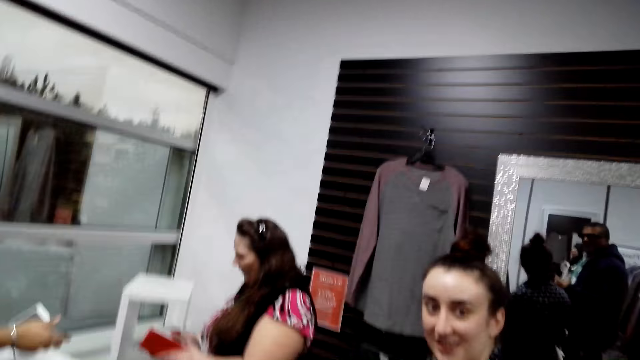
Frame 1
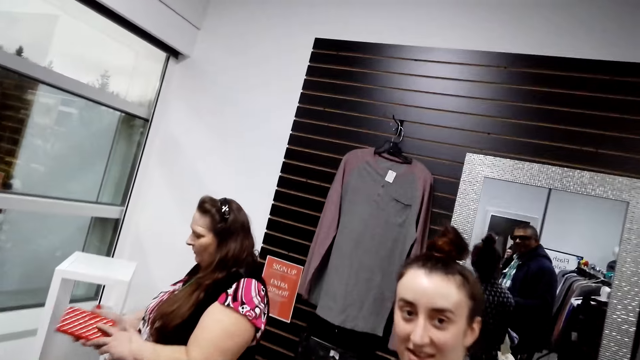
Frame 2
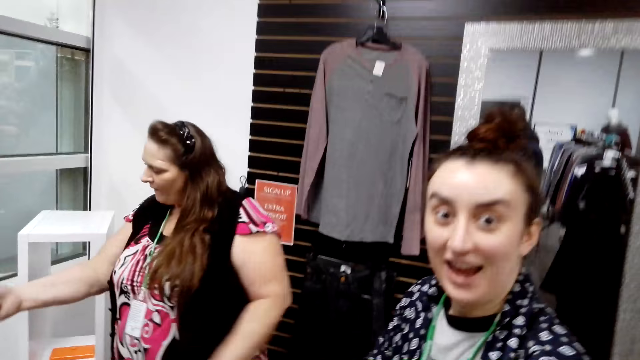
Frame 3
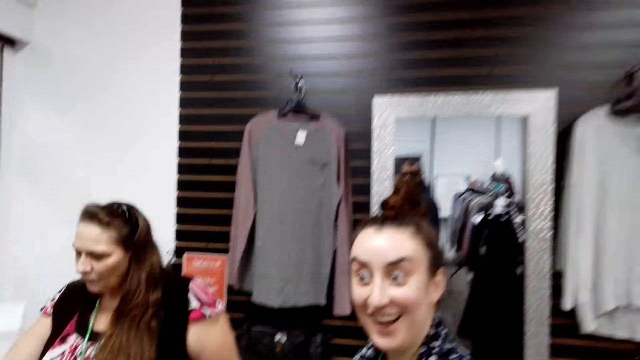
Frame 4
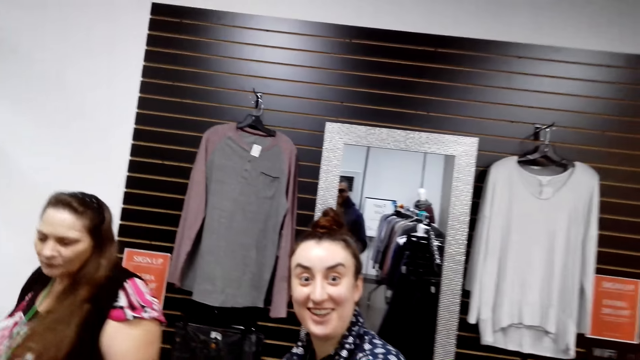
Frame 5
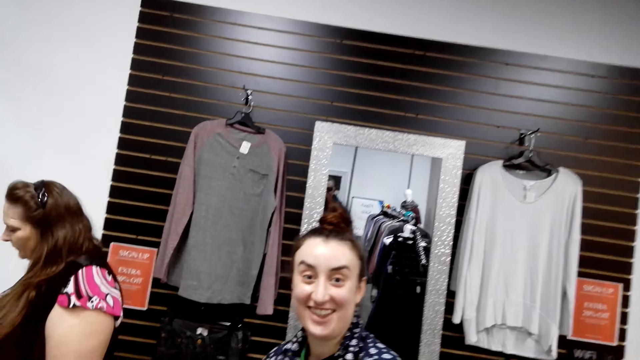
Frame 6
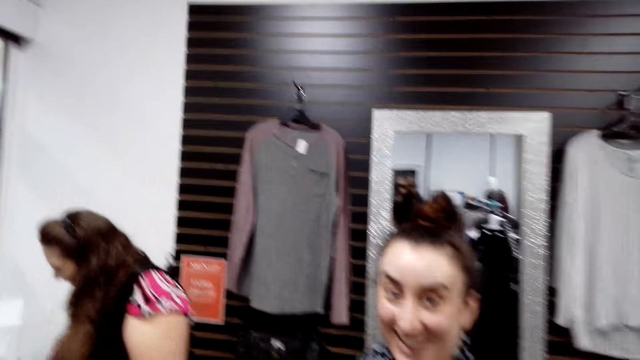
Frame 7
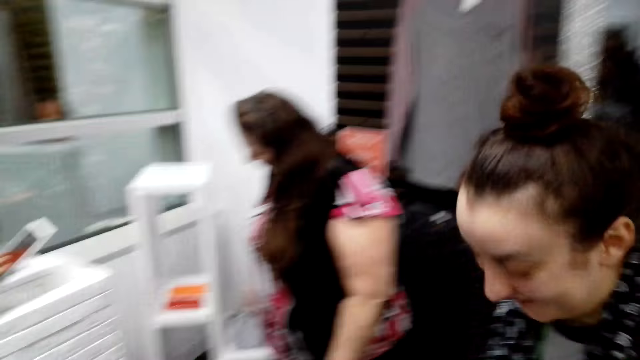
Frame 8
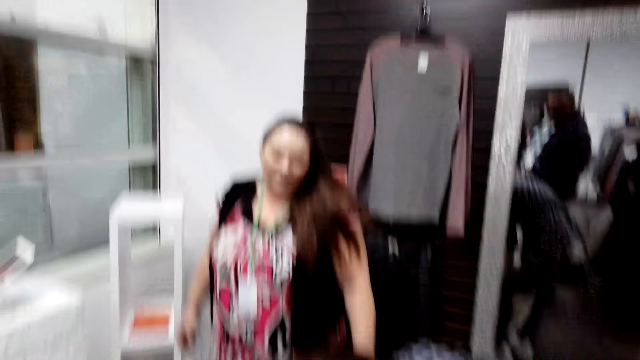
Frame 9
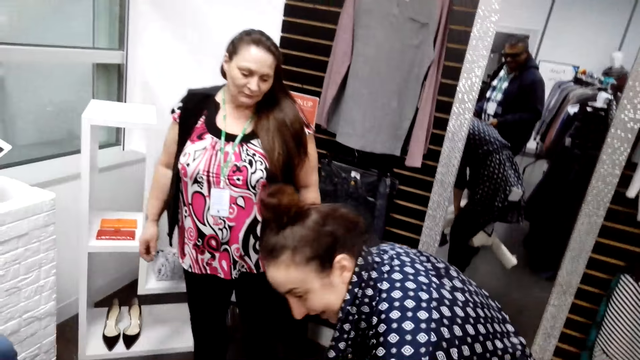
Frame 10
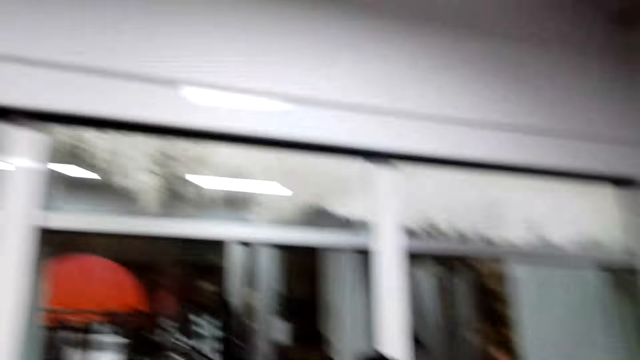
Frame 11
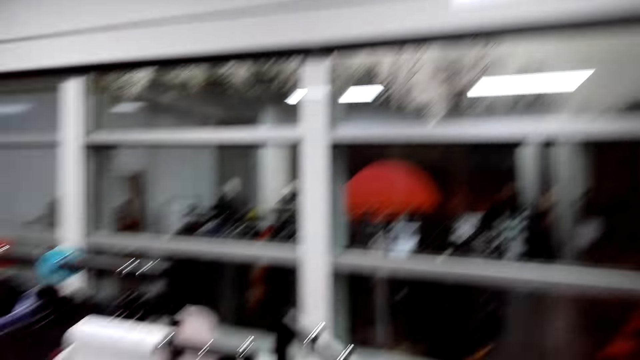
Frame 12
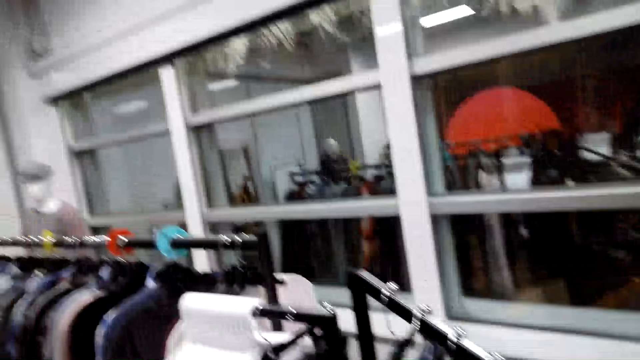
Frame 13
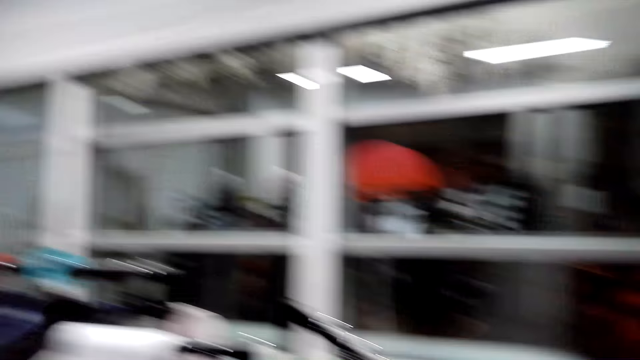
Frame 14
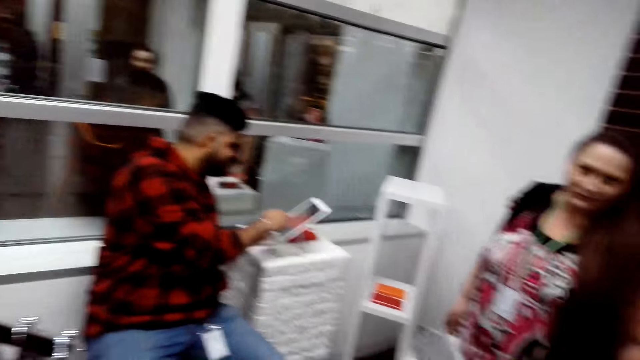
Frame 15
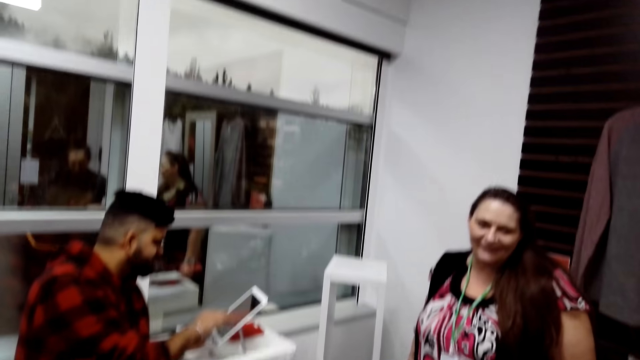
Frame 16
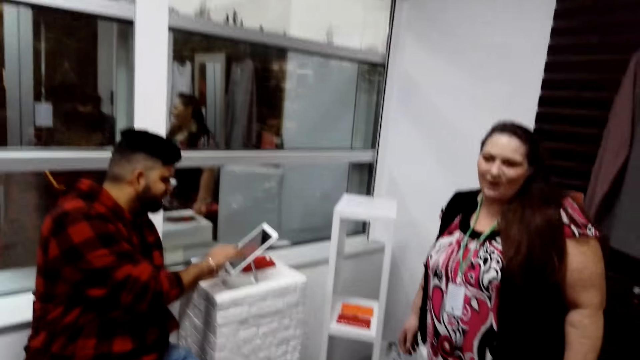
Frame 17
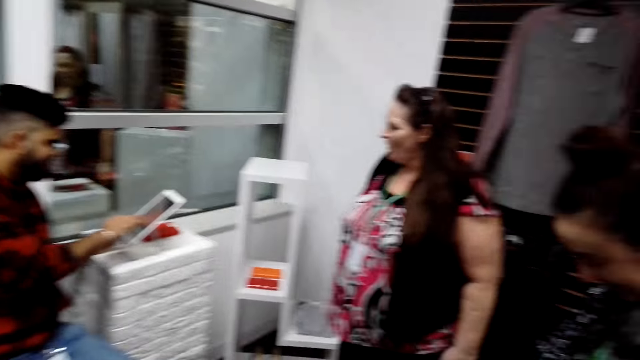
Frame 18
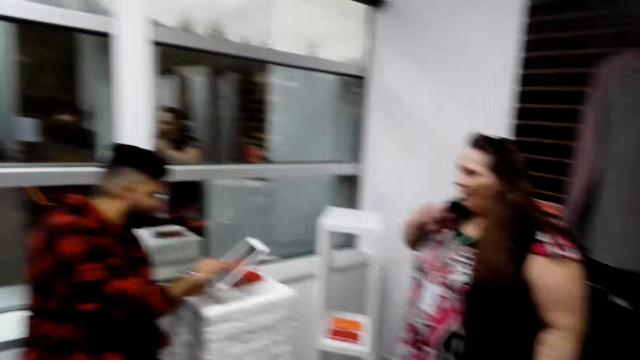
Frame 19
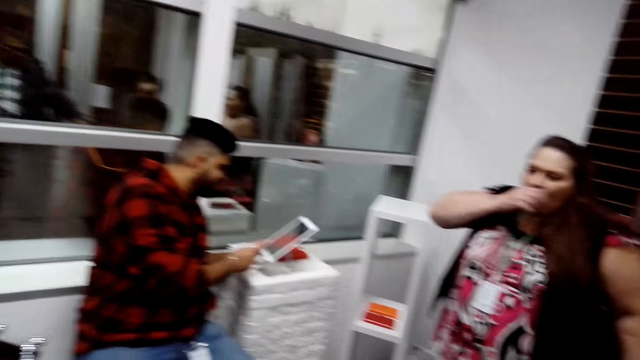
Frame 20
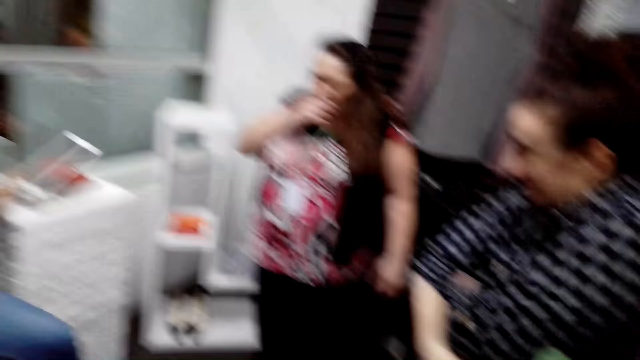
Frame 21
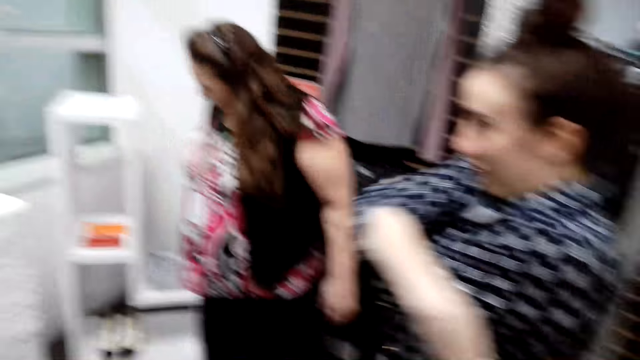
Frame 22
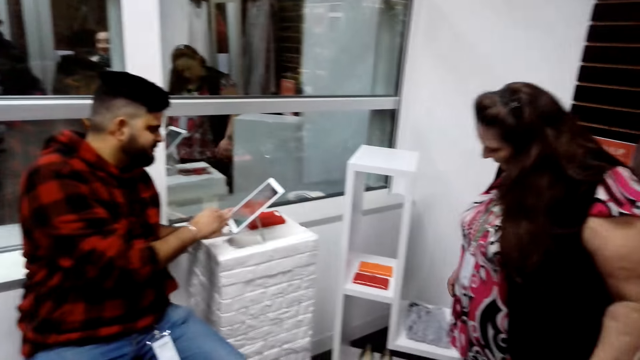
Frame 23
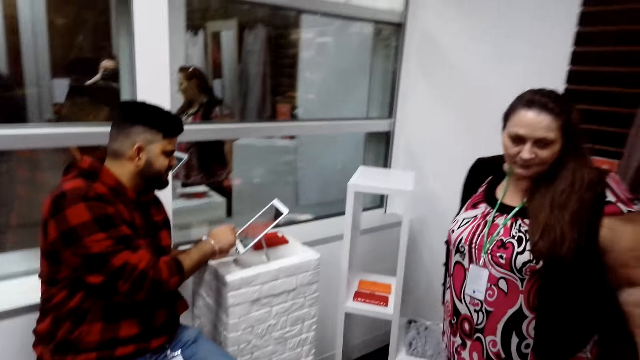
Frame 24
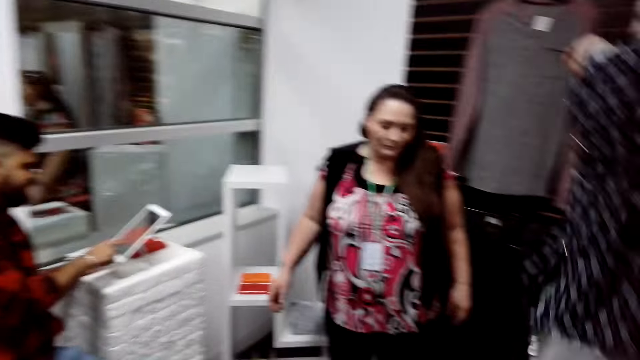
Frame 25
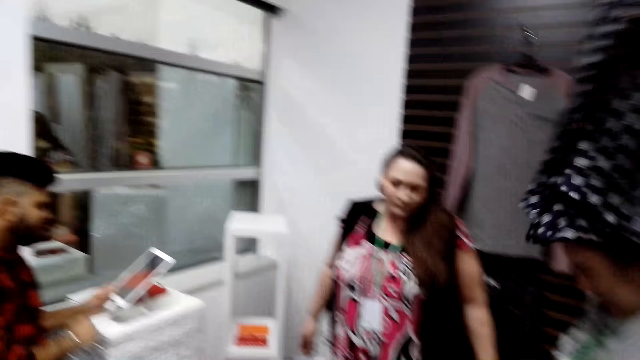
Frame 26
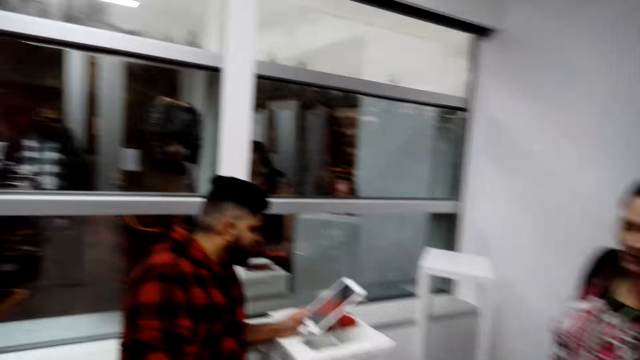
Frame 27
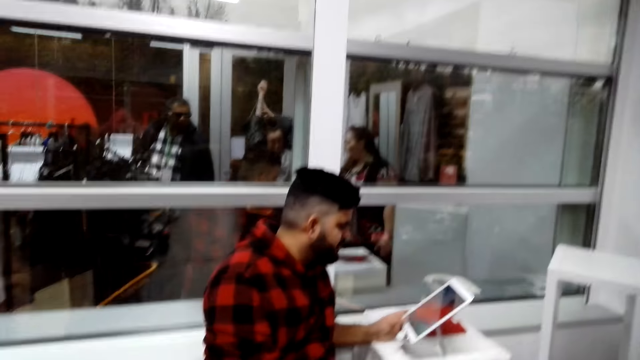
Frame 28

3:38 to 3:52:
A woman converses with the camera wearer. A person operates the device. The camera wearer looks at the cashier. The woman removes the dress.

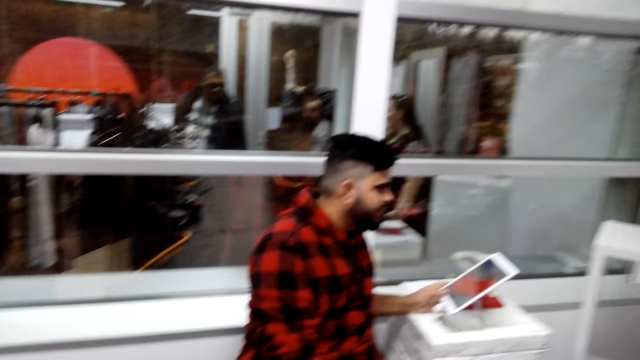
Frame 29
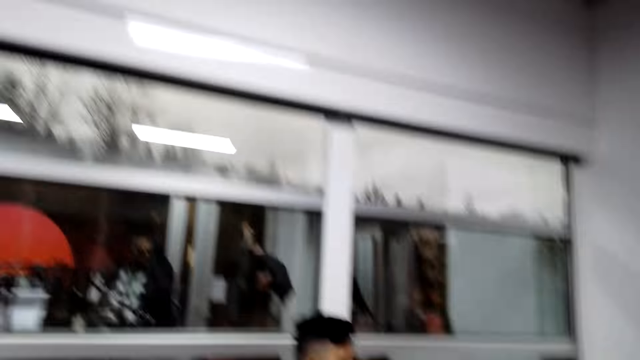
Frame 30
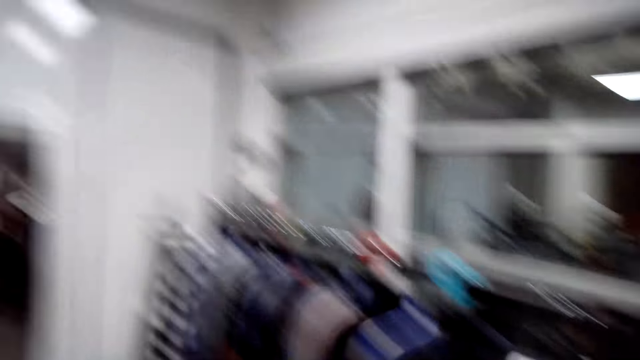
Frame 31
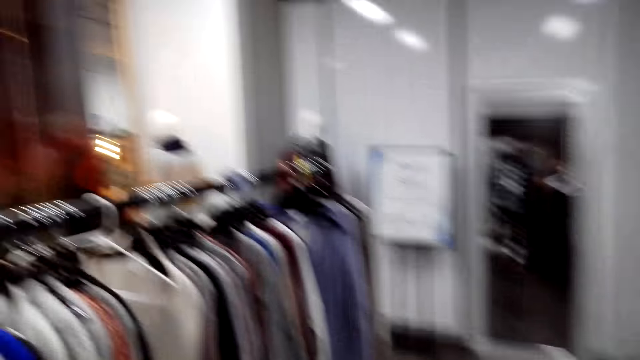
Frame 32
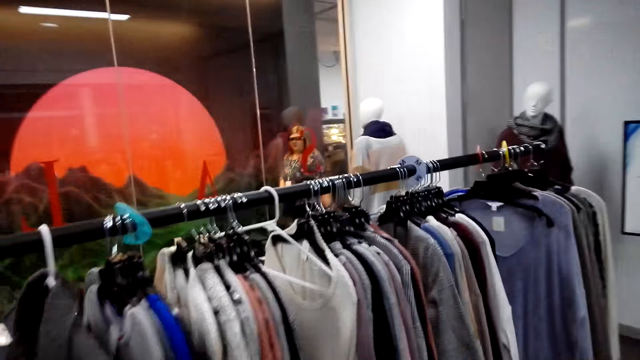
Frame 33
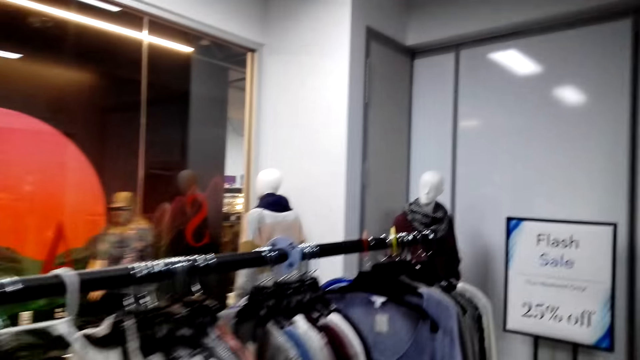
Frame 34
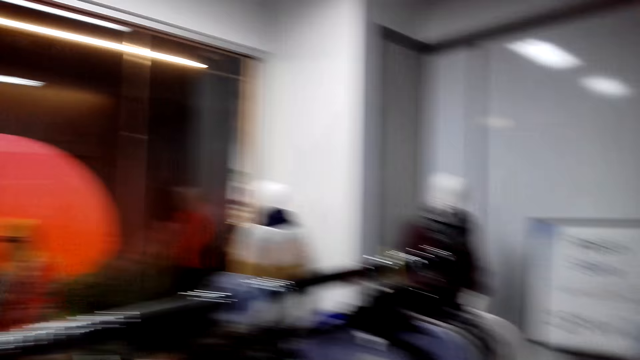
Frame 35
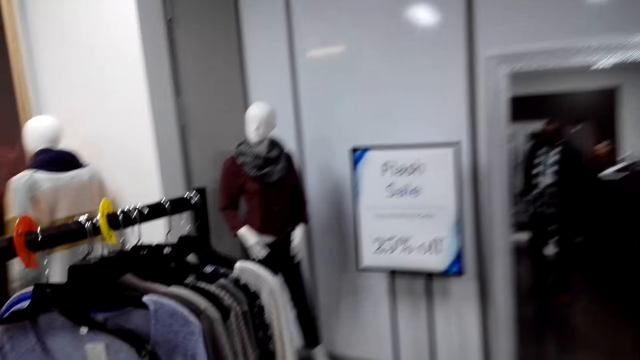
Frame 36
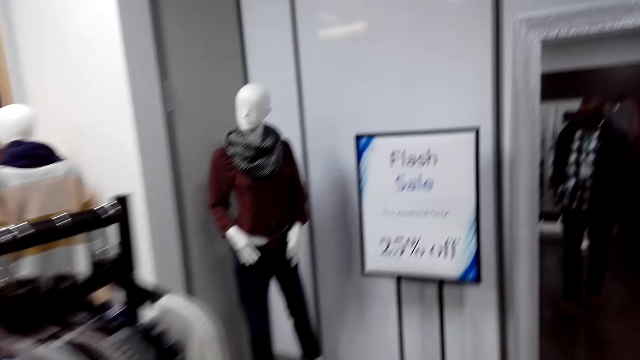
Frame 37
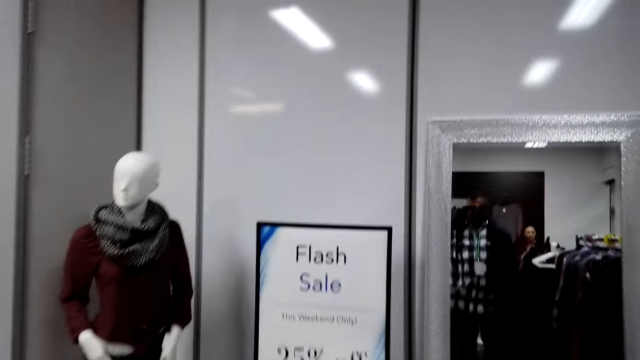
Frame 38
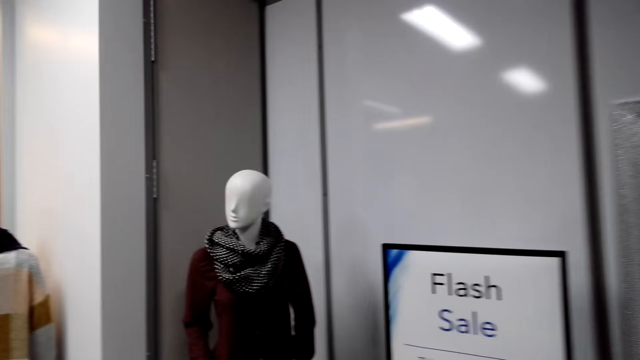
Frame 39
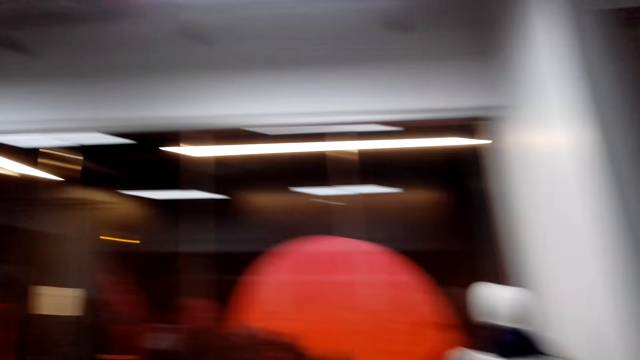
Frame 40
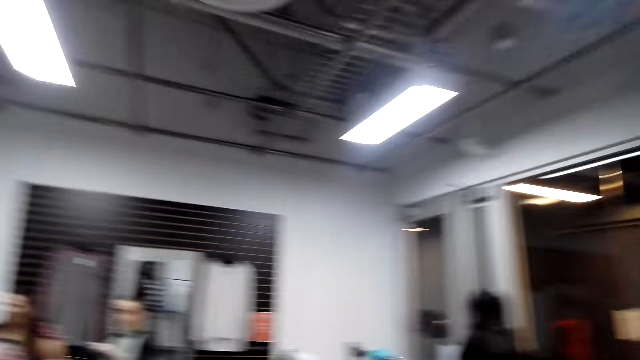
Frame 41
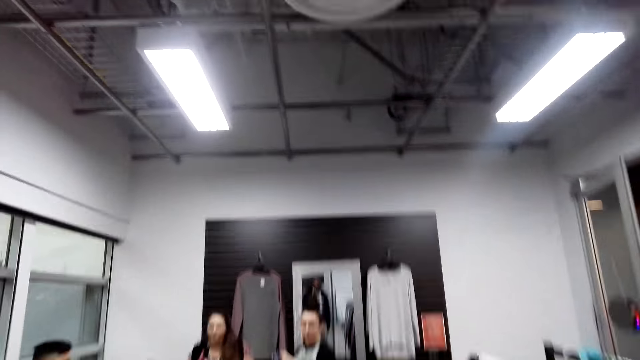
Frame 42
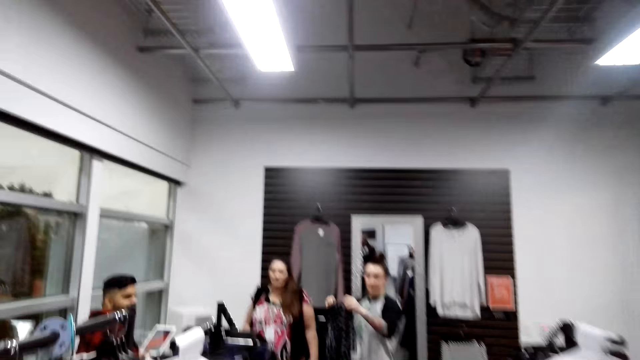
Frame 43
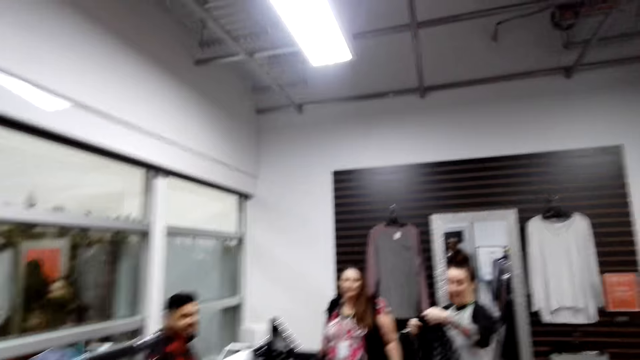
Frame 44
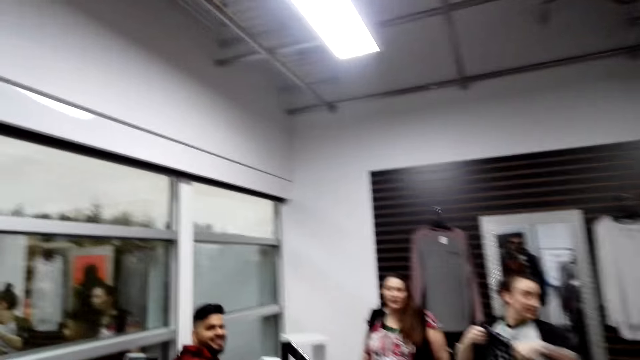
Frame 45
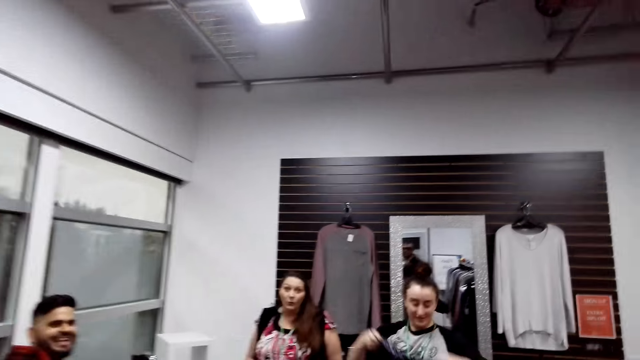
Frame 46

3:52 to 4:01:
The camera wearer walks around the outfit store. A person folds the dress.
